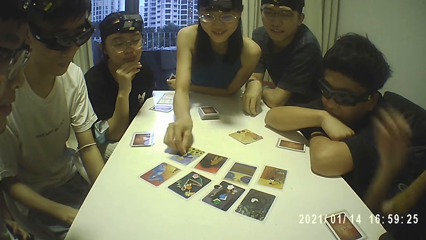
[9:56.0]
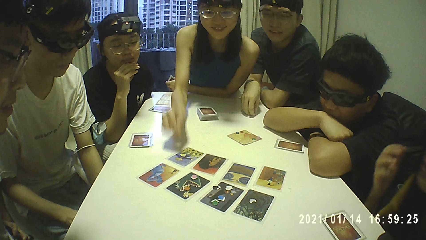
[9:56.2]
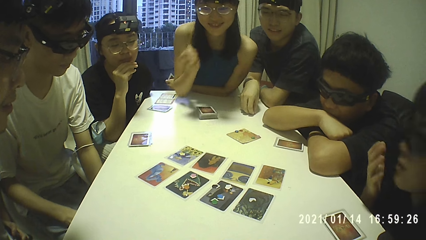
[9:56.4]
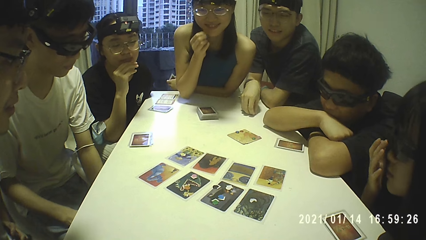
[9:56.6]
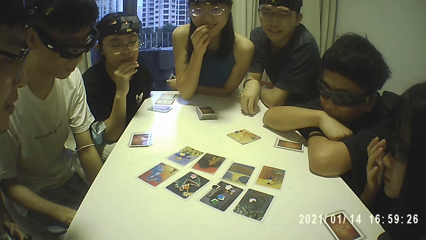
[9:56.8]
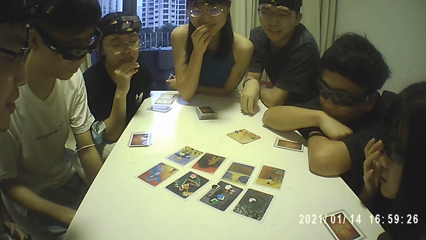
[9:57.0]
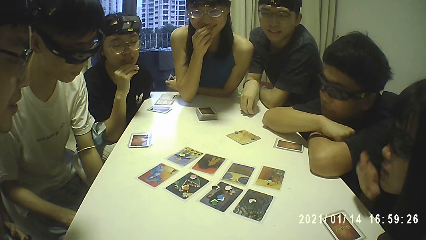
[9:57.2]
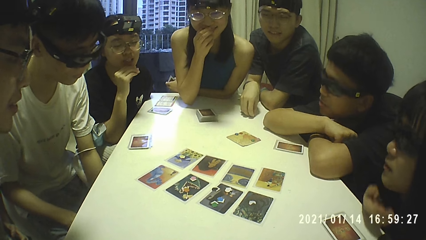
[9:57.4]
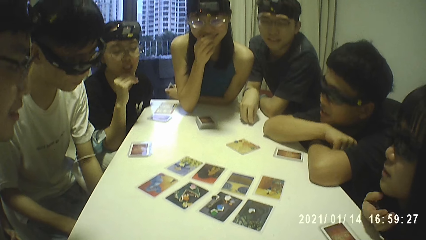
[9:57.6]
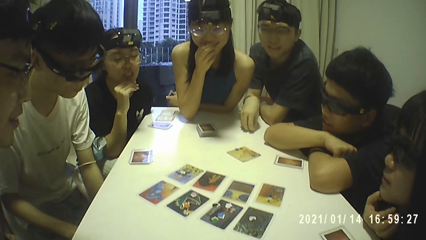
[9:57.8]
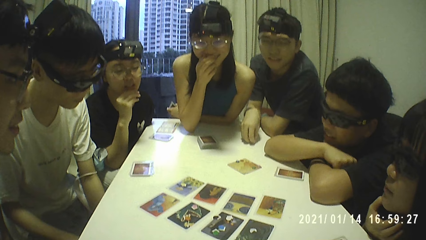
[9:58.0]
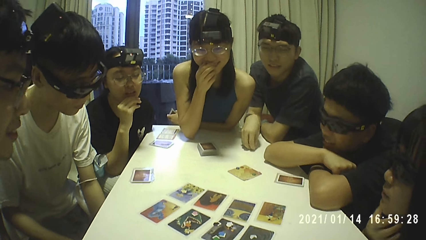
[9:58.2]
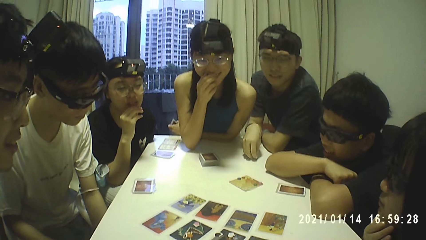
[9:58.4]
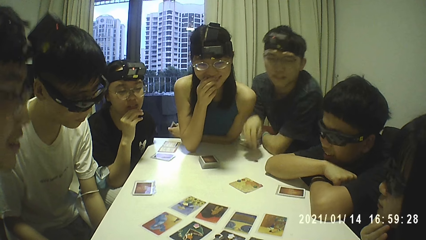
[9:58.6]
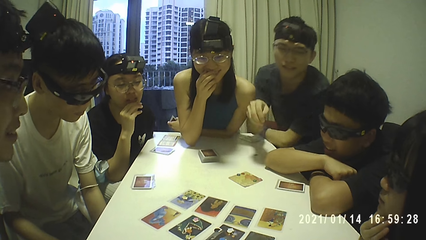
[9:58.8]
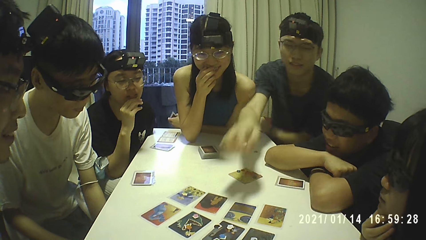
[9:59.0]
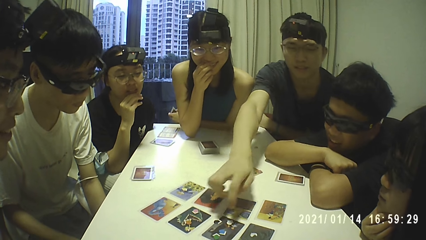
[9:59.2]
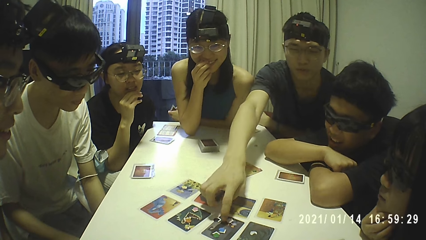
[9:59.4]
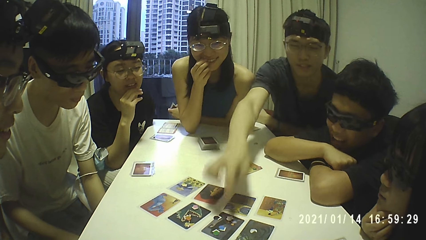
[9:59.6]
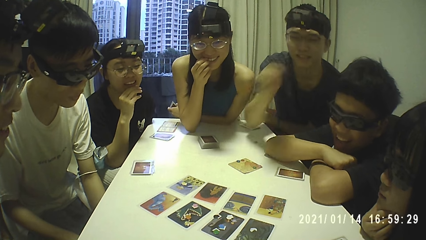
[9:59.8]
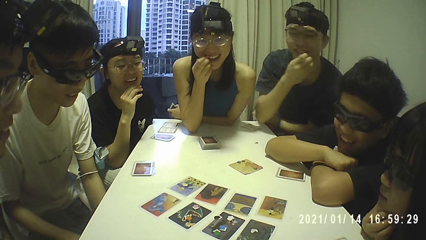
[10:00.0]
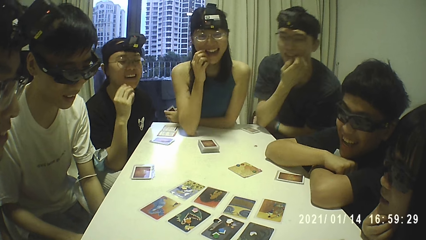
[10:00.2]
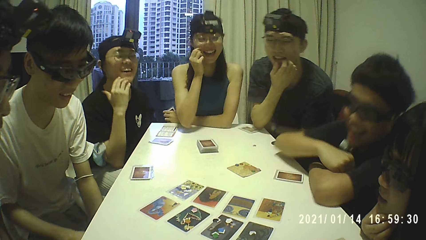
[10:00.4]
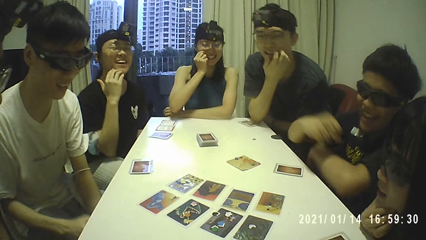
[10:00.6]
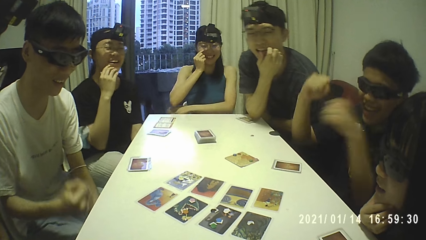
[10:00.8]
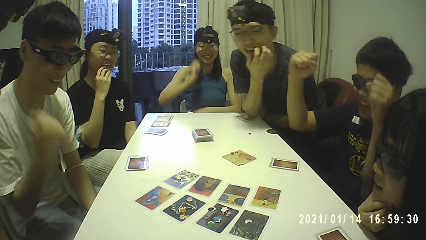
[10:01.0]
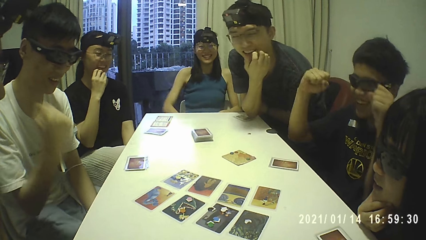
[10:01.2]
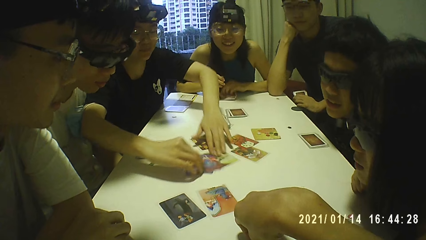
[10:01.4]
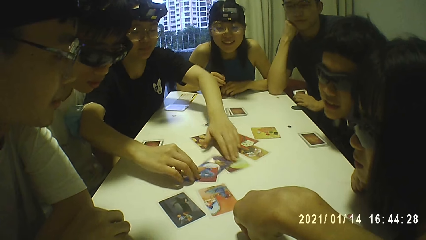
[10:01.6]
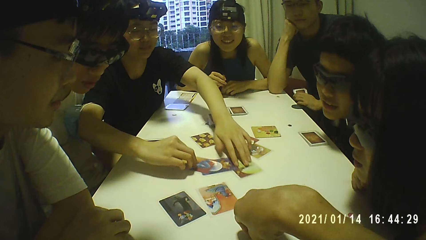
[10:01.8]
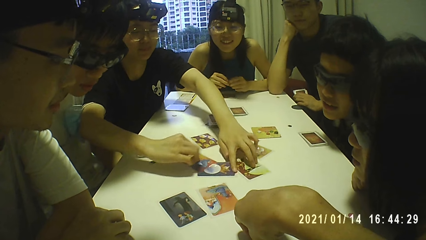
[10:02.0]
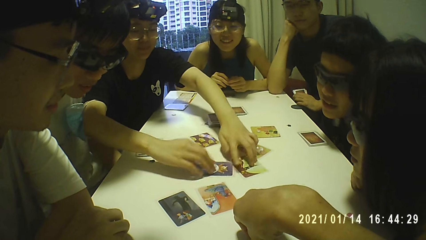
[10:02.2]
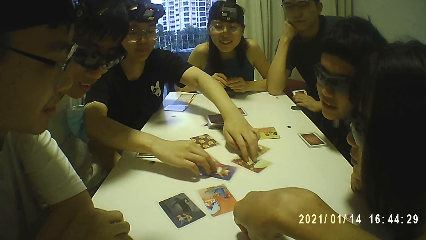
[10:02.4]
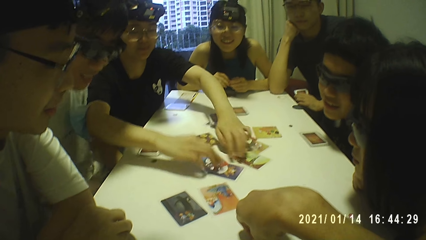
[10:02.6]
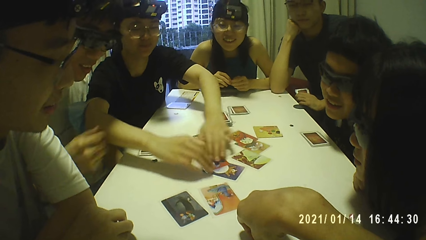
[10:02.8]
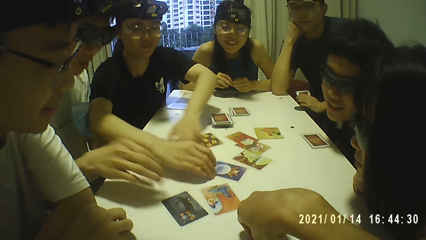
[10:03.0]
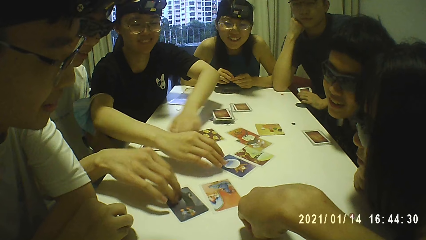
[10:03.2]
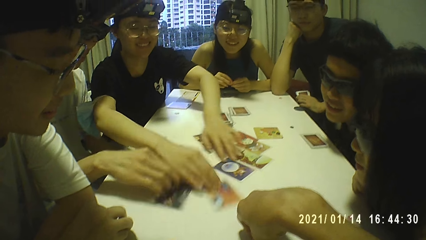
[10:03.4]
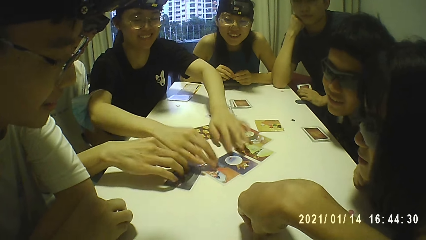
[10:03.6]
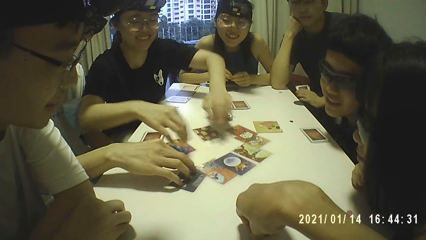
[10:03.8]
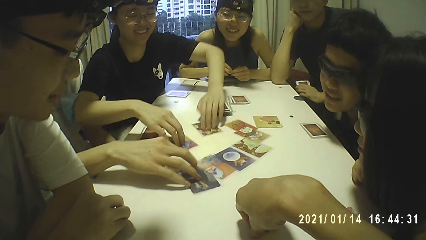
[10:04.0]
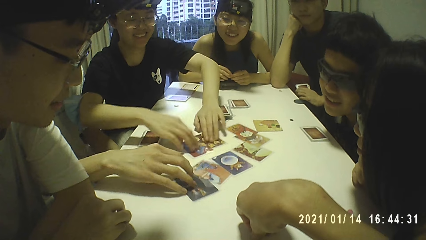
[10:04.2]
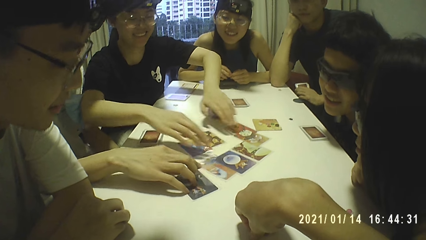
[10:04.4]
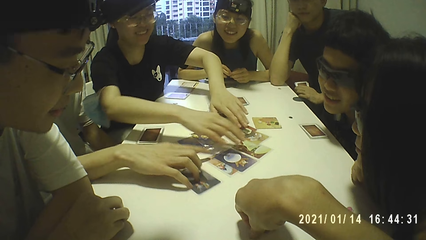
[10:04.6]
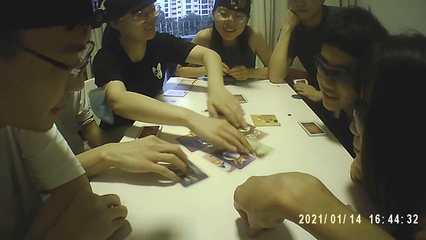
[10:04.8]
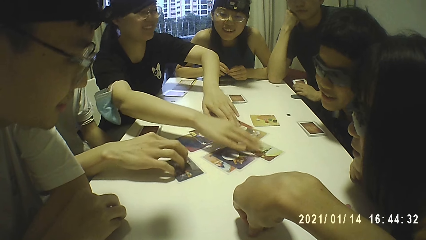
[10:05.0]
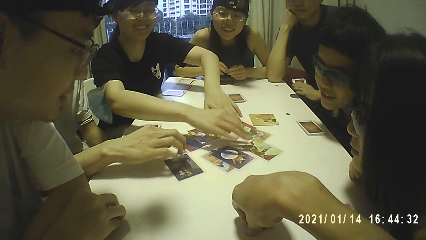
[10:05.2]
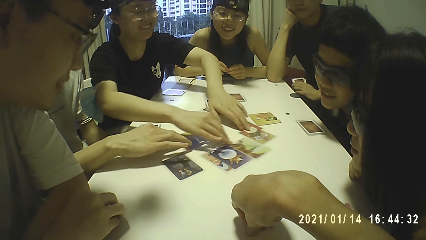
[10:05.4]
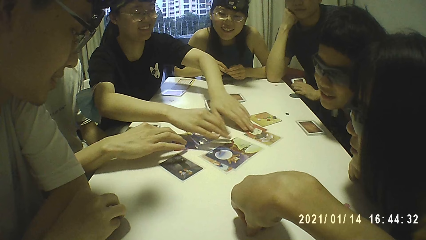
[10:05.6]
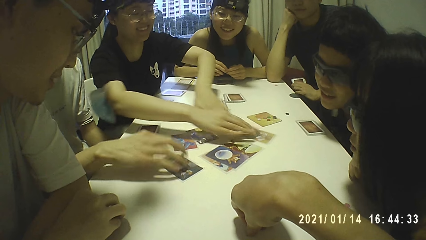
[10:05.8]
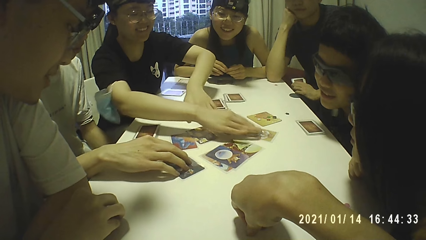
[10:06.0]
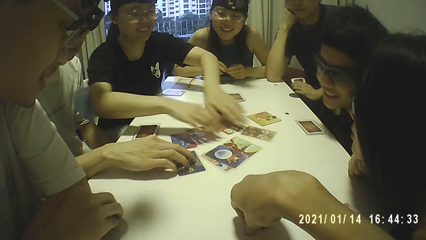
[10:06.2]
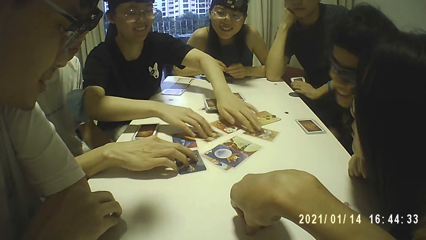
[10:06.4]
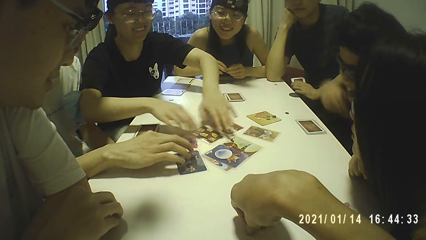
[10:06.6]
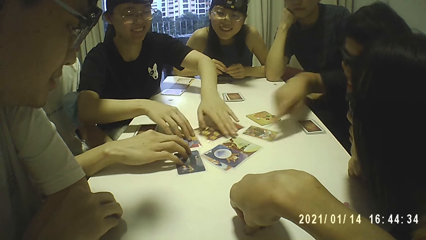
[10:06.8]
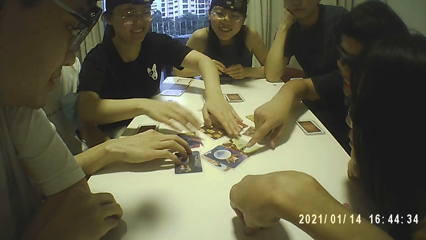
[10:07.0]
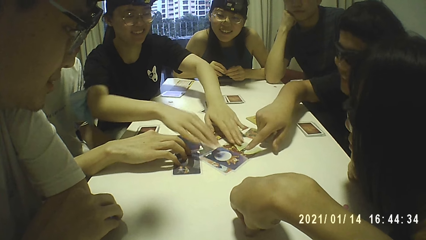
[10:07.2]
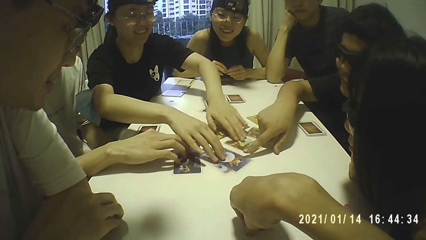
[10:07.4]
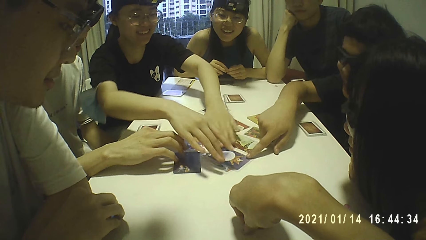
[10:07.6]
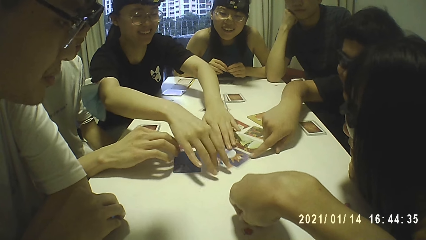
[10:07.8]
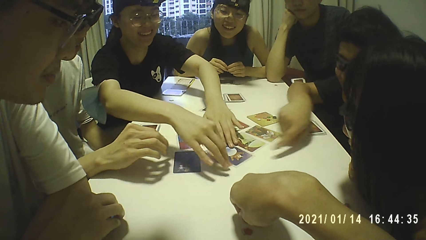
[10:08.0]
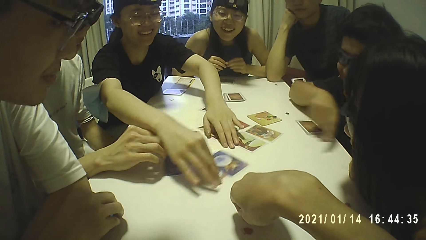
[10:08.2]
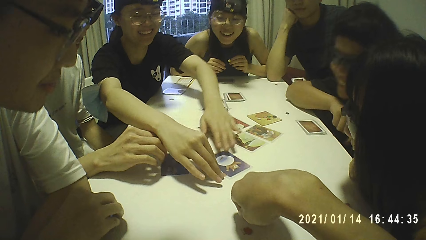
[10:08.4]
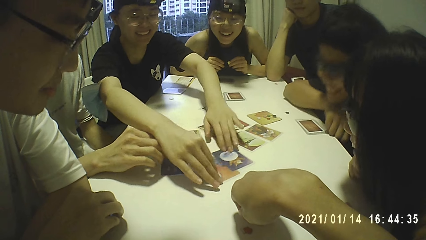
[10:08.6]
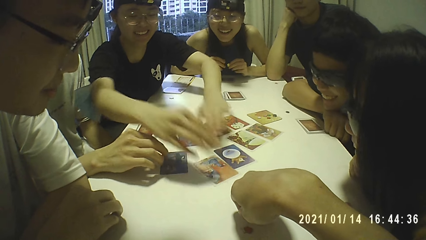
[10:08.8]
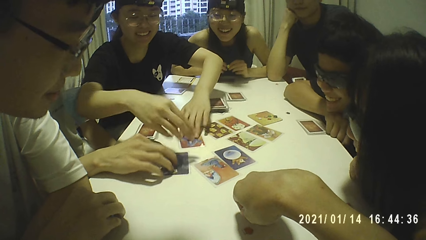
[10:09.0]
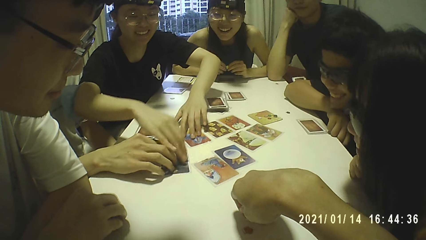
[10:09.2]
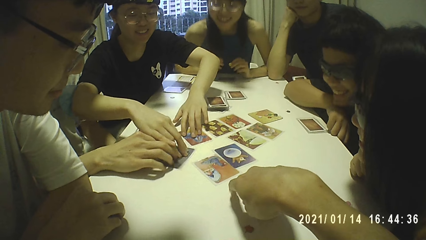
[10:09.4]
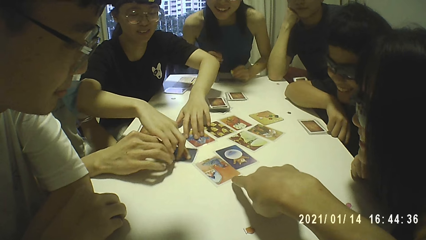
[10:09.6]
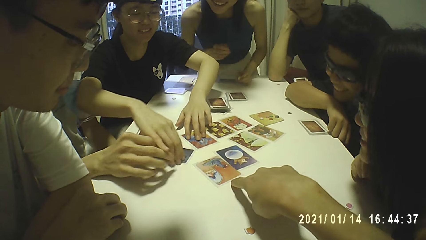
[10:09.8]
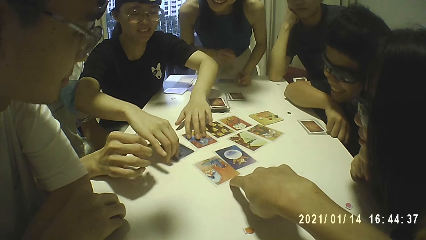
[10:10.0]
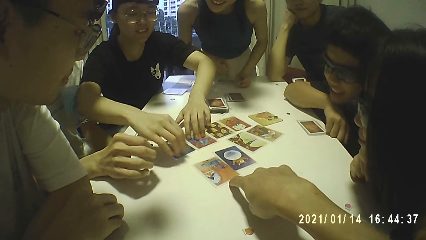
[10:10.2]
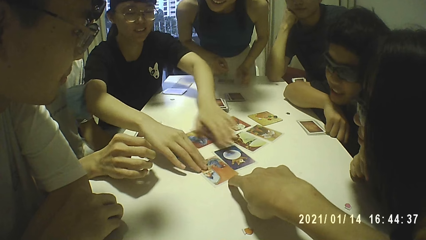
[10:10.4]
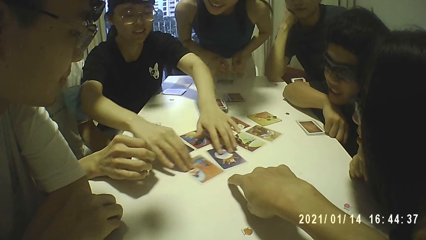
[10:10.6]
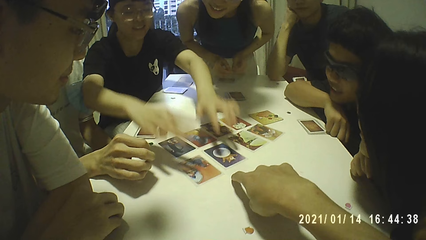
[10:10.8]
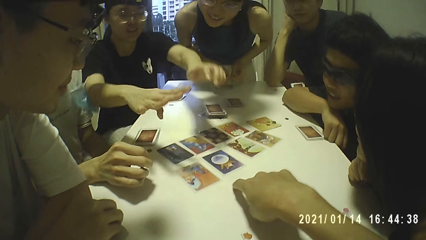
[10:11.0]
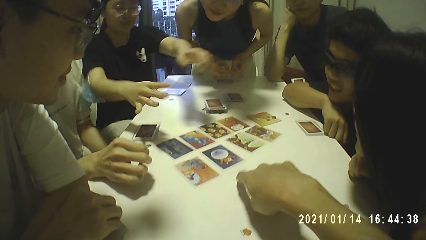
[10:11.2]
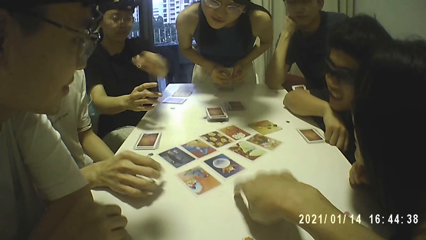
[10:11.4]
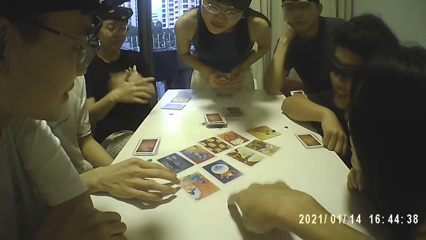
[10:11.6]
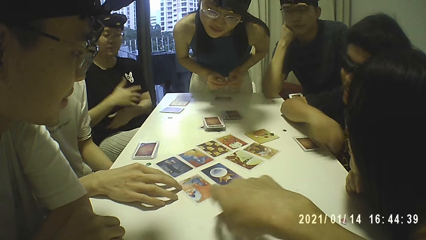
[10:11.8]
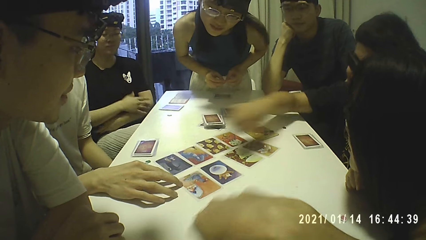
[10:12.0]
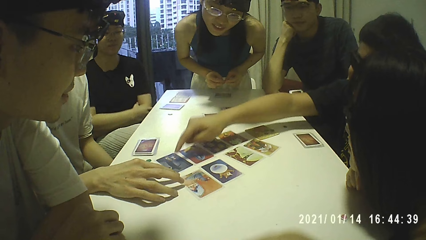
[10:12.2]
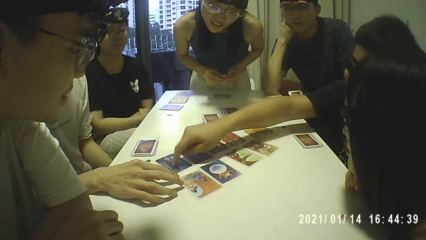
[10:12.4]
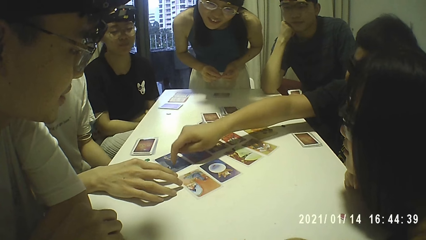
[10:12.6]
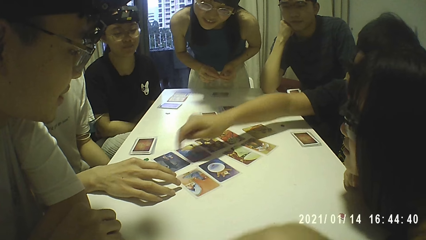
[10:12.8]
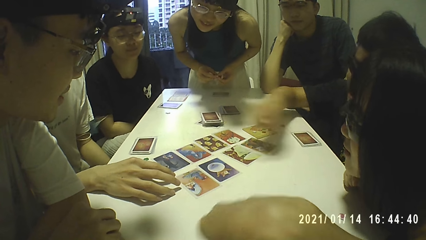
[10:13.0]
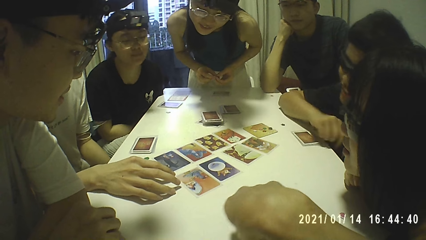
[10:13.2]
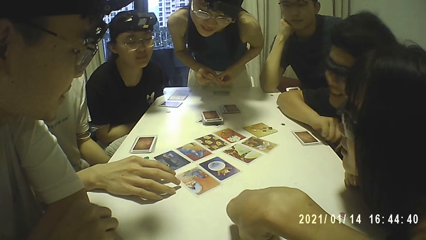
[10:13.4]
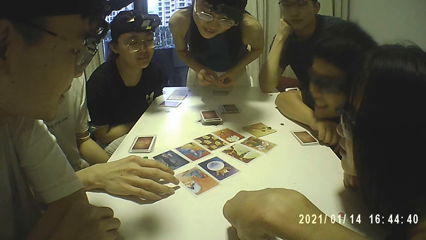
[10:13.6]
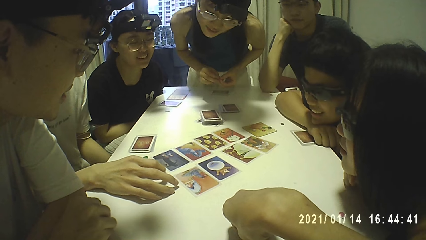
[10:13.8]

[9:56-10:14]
A woman places the token on a card on the table with her right hand. Another woman adjusts her glasses with her right hand. The first woman touches her face with her right hand. The camera wearer looks around. The second woman rests her chin on her right hand. A man scratches his face with his right hand. The man rests his jaw on his right fist. A third woman arranges some cards on the table with both hands. Another man moves a card on the table with his right hand. He does so repeatedly. The camera wearer puts his hand on the table. A third man touches a card on the table with his right forefinger. The first woman holds a token with her left hand. The third man rests his chin on his right hand. The second man touches the card on the table with his right hand. The first woman holds the token with both hands. The camera wearer taps the table with his right forefinger. The second man moves a card on the table with his right hand. The third man taps a card on the table with his right hand.
